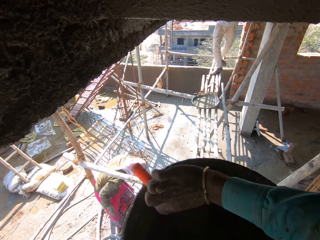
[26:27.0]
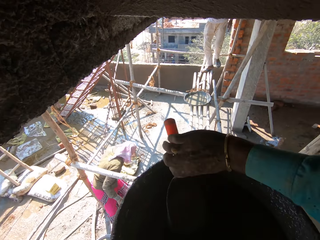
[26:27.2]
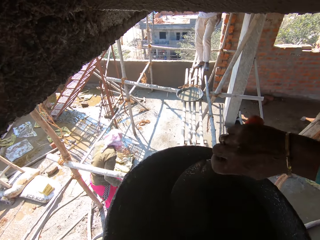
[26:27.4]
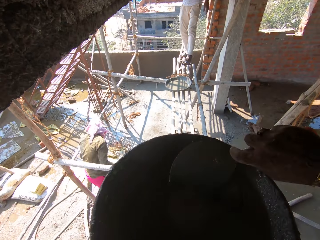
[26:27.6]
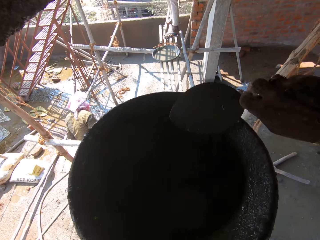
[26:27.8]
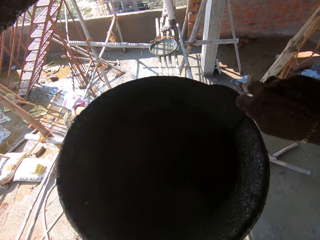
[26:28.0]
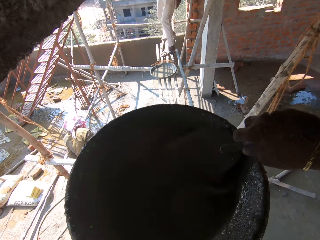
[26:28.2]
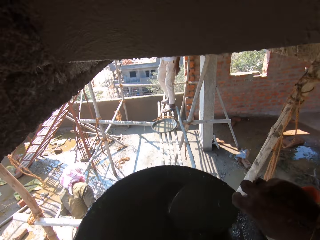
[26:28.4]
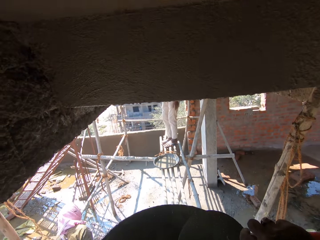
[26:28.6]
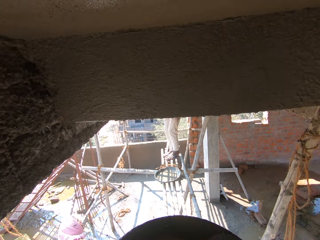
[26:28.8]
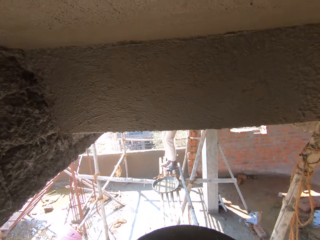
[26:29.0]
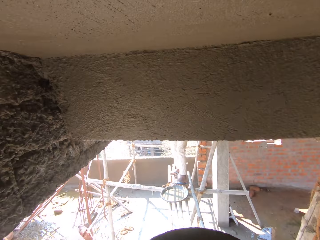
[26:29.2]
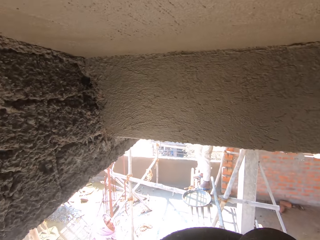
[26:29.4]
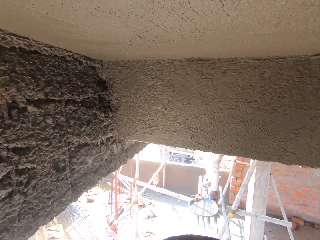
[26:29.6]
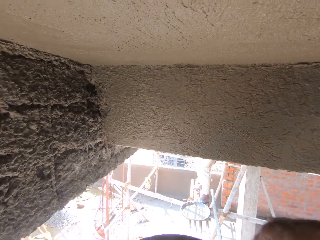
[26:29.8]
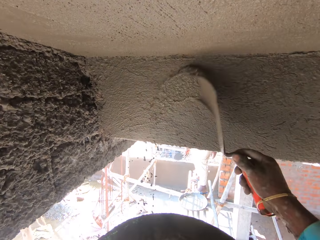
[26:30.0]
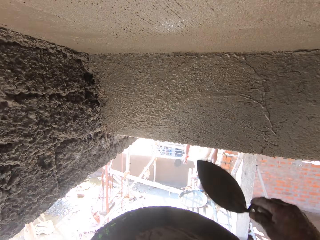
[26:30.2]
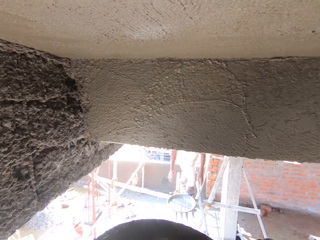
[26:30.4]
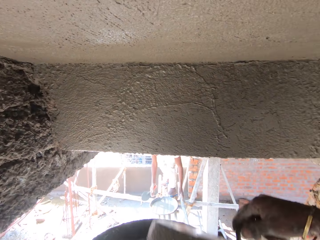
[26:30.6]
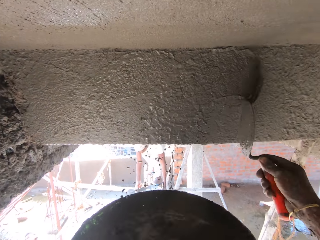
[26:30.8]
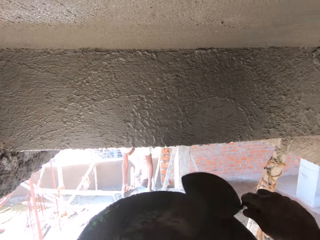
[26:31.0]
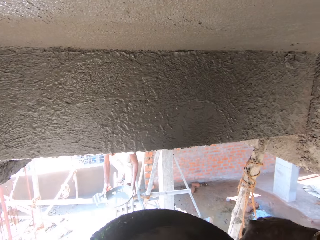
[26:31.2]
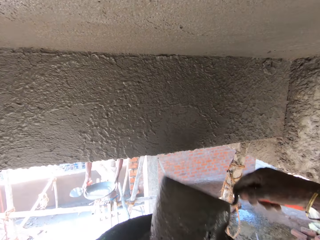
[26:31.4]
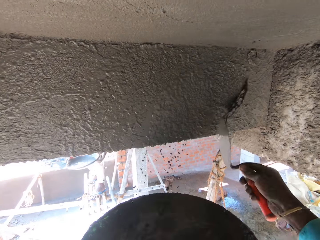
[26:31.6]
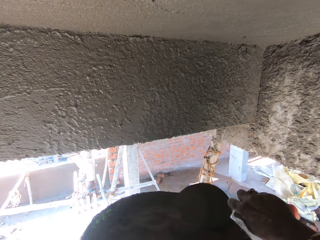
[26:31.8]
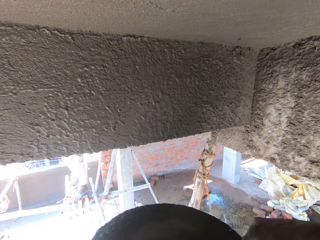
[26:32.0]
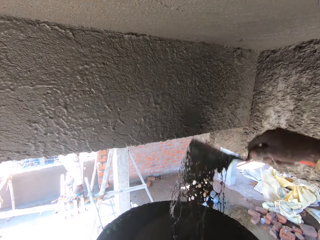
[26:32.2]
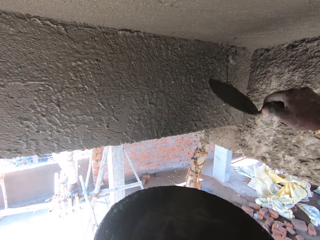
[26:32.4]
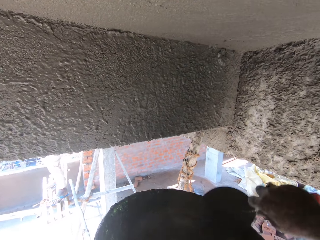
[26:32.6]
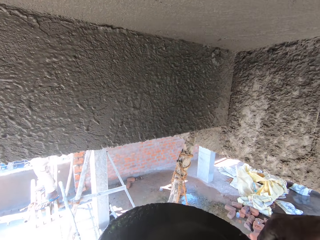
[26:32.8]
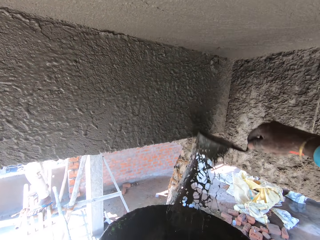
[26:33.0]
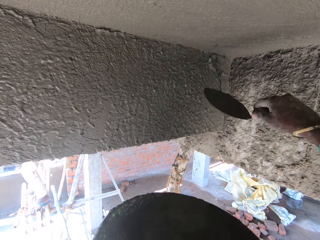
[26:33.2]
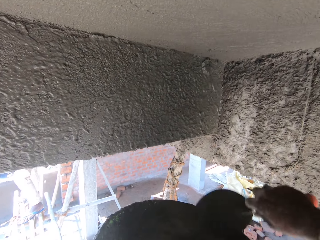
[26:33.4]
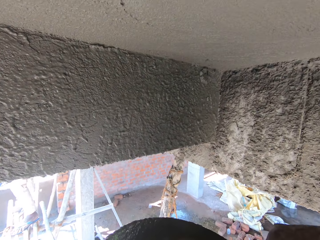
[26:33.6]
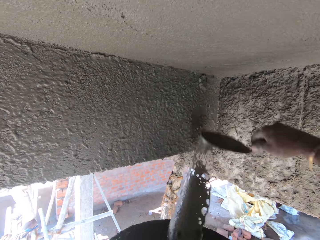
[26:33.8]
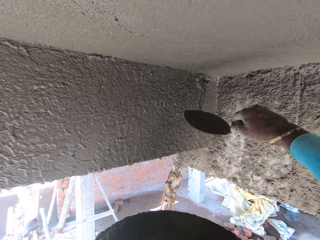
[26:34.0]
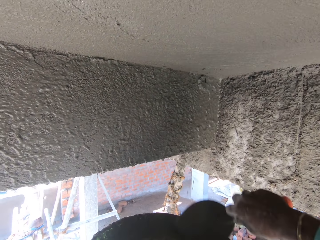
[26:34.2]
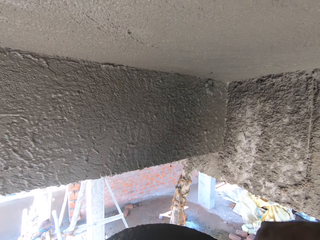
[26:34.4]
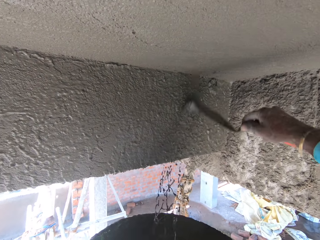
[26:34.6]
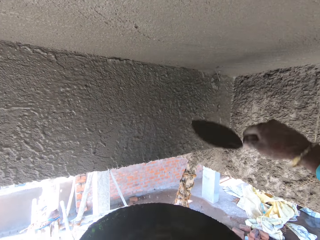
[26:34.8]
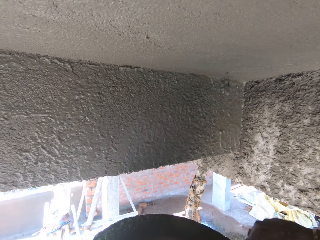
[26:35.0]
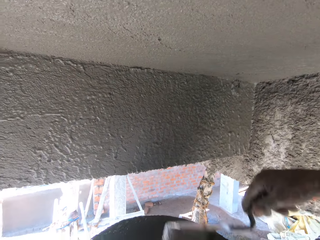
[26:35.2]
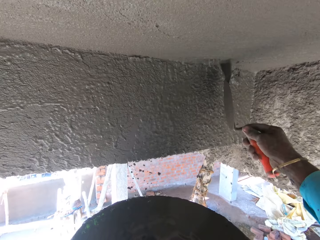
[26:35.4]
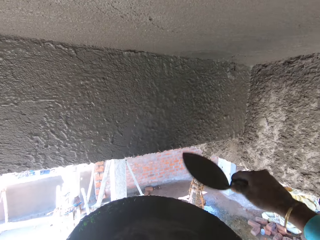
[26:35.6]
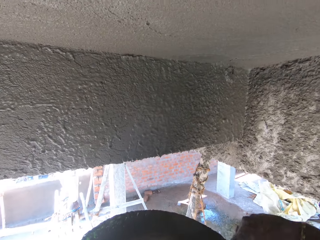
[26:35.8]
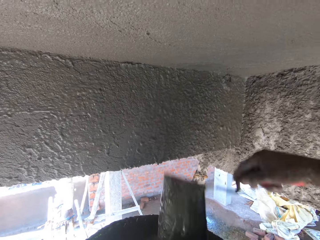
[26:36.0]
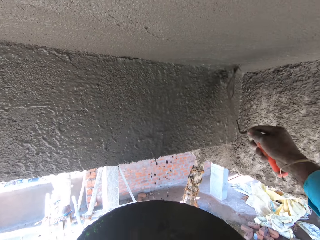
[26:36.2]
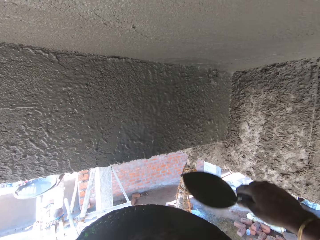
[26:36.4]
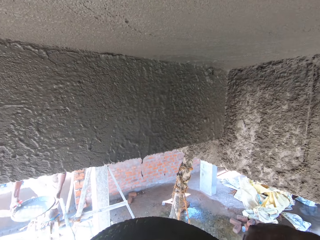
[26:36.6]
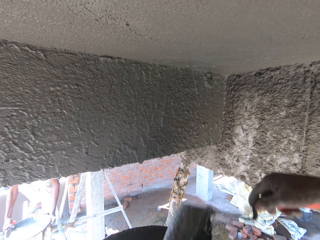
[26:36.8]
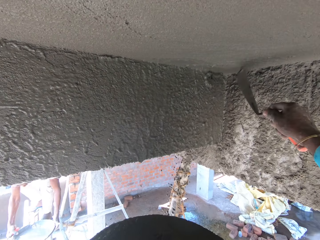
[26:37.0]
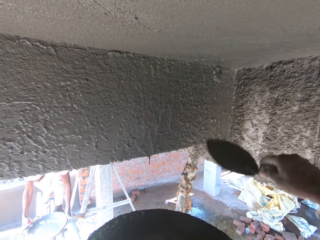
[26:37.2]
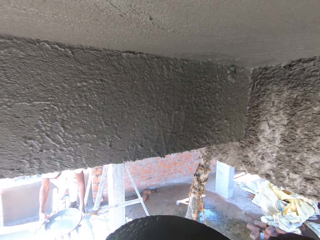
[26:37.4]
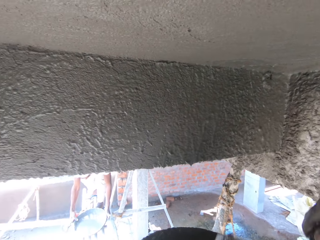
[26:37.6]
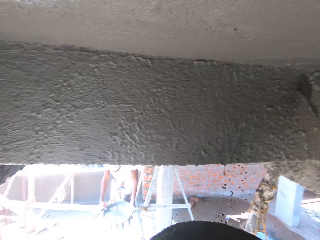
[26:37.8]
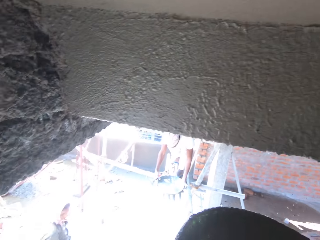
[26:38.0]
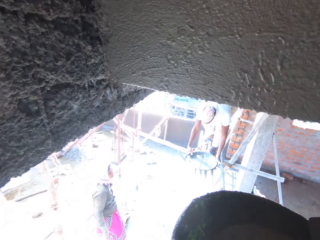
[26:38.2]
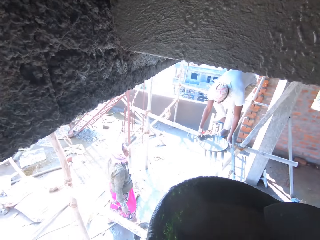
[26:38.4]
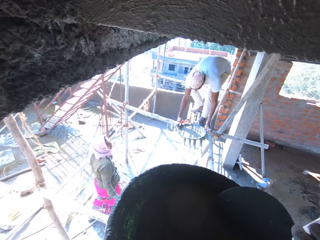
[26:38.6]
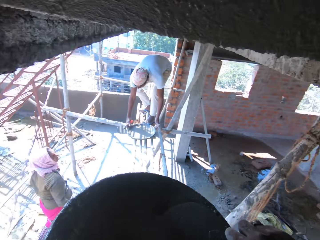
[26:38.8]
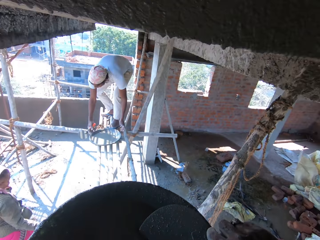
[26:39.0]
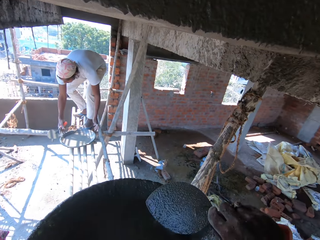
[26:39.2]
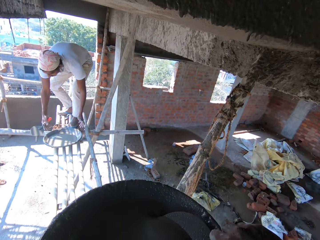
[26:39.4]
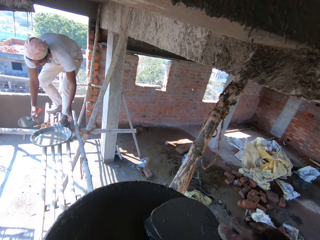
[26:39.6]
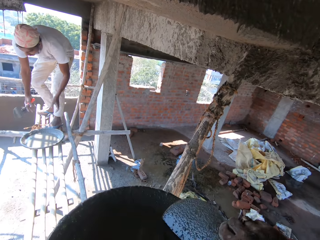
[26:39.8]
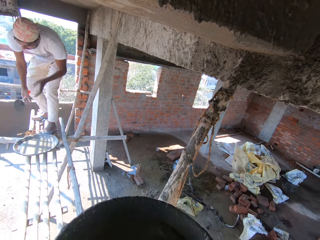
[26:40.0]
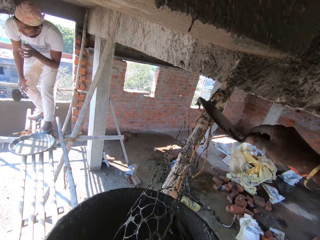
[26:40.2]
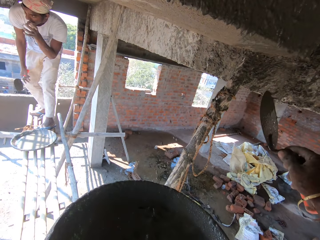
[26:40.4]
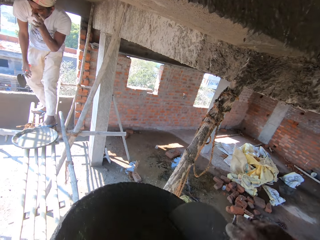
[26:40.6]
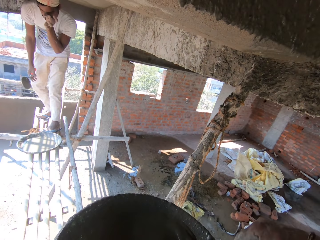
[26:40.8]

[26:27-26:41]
The camera wearer holds the spoon with his right hand. He picks a trowel. He scoops concrete and throws the concrete on the wall. He spreads the plaster on the wall with the spoon with his right hand. He scoops the concrete and throws the concrete on the wall repeatedly. He turns. He scoops the concrete and throws the concrete on the wall.

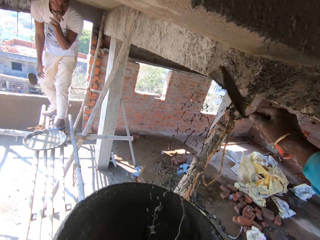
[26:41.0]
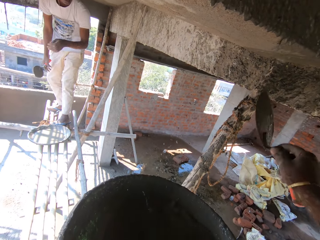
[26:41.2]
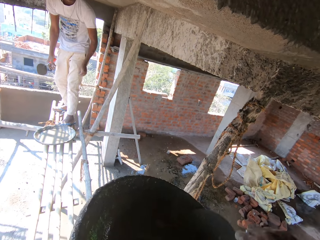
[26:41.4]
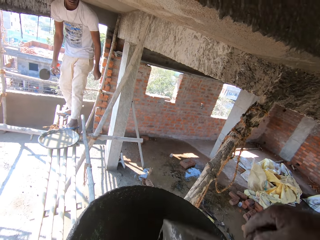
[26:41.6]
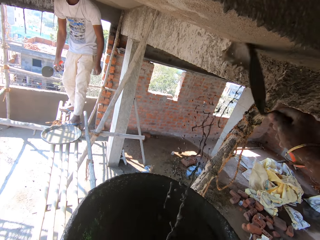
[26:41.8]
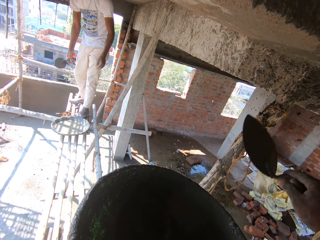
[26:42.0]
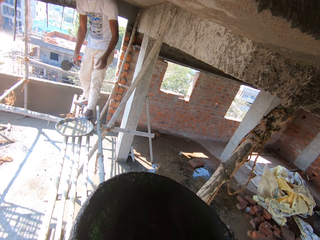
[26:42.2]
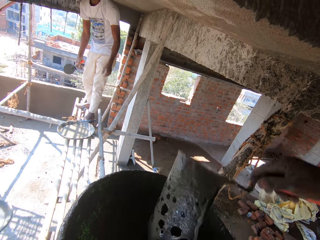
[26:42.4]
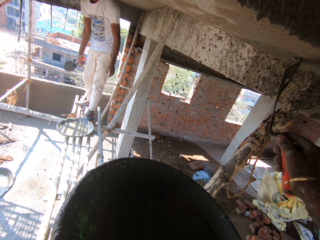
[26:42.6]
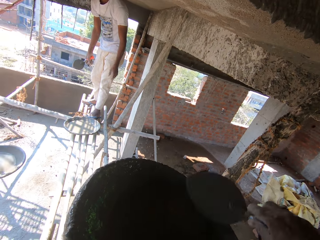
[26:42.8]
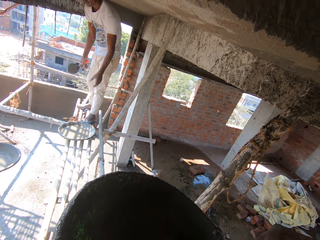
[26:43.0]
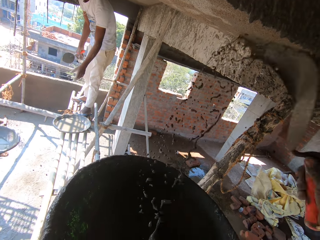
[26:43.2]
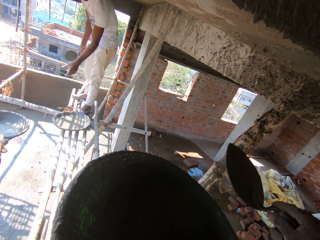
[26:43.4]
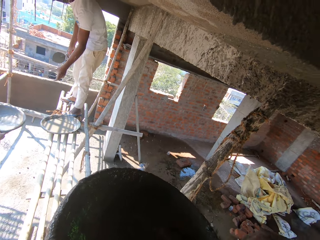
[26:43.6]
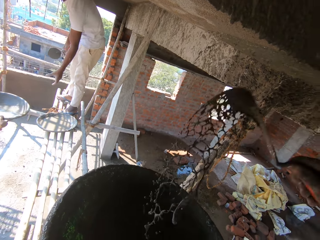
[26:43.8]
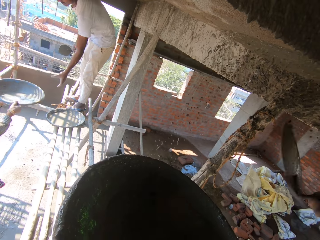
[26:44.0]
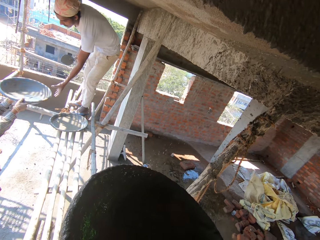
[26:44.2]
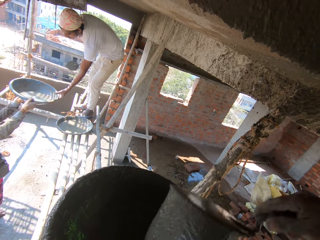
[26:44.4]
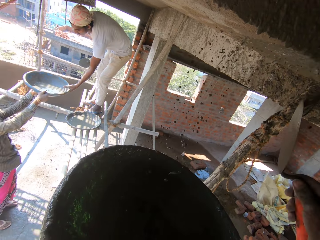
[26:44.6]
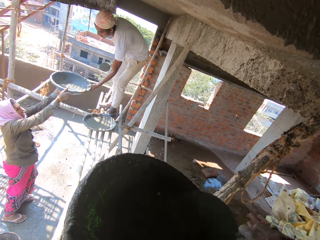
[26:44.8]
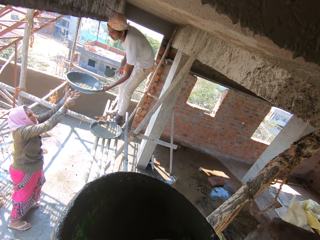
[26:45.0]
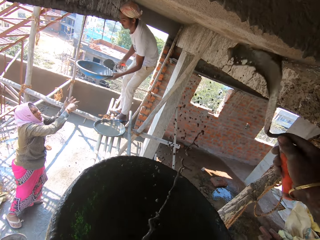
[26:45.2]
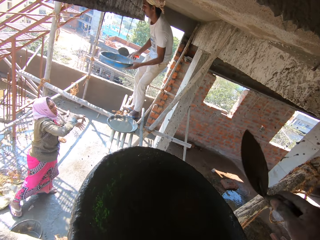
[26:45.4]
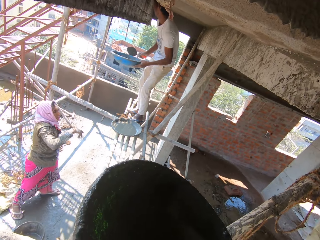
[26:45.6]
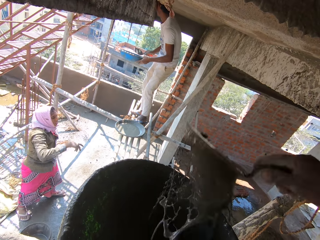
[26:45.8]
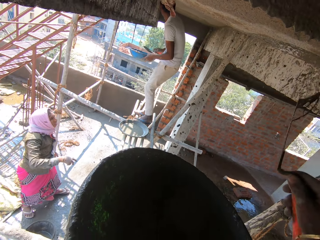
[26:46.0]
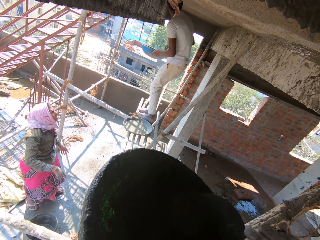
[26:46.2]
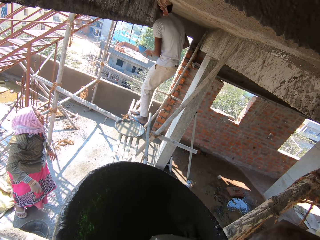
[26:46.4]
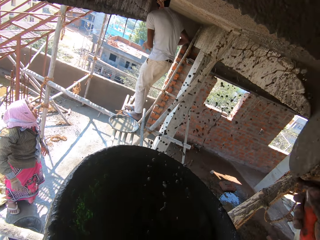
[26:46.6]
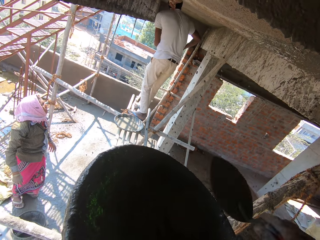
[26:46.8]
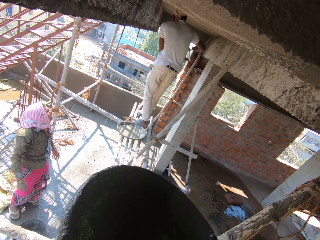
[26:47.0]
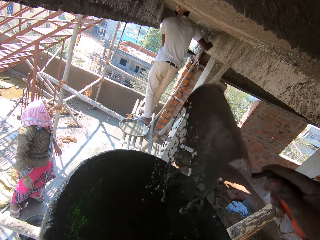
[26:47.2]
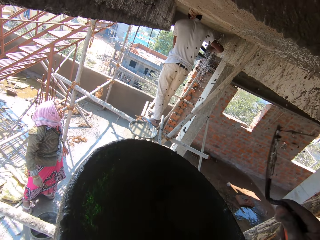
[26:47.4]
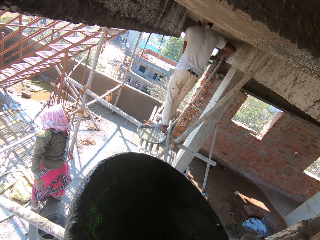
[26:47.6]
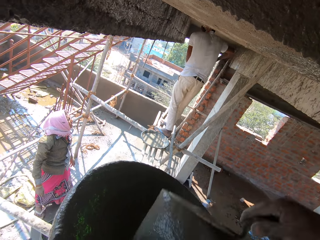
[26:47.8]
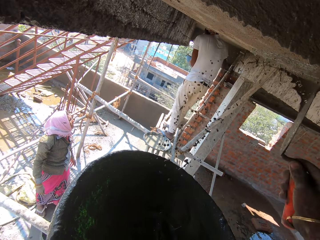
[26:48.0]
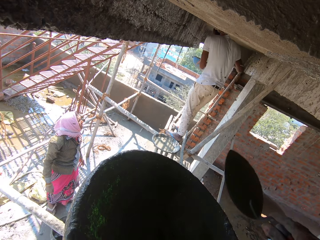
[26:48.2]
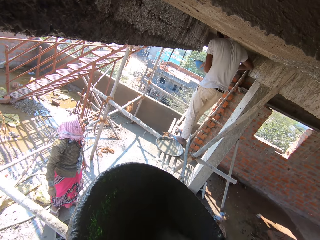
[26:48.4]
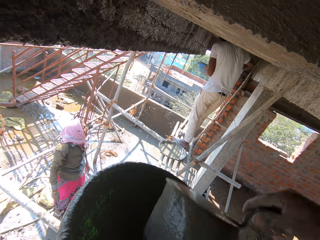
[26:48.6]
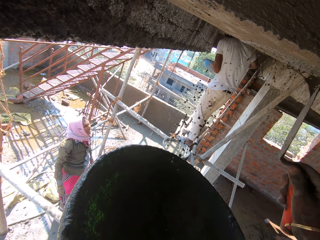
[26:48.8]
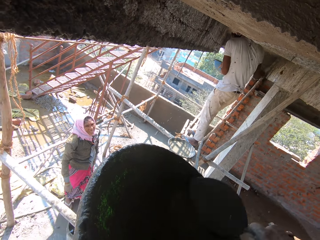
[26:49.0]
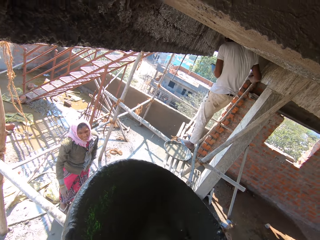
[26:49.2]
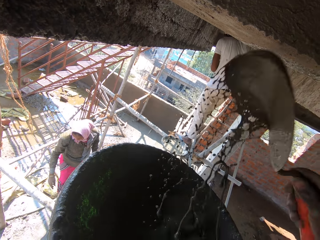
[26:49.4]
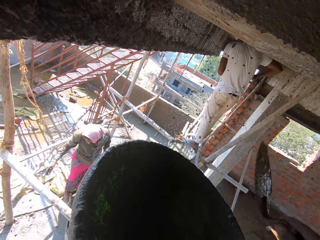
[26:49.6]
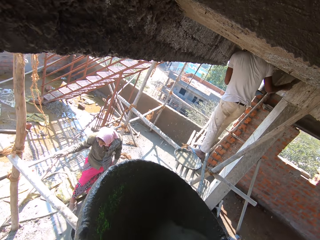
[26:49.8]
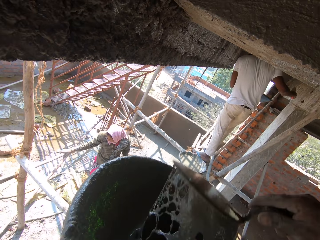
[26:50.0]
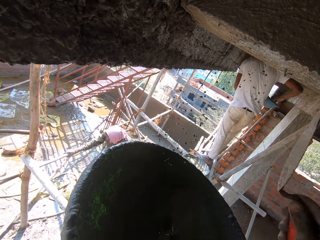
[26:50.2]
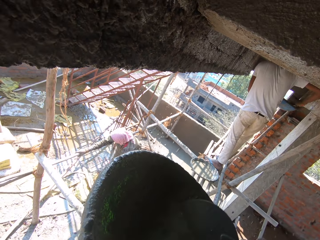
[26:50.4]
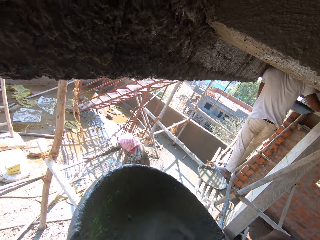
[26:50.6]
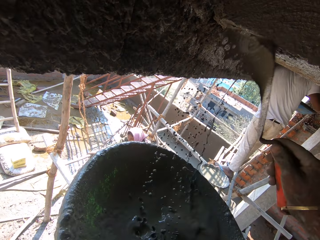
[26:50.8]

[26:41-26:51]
The camera wearer scoops concrete and throws the concrete on the wall. They scoop the concrete and throw the concrete on the wall. They scoop the concrete and throw the concrete on the wall. They scoop the concrete and throw the concrete on the wall. They scoop the concrete and throw the concrete on the wall. They scoop the concrete and throw the concrete on the wall. They scoop the concrete and throw the concrete on the wall. They scoop the concrete and throw the concrete on the wall. They scoop the concrete and throw the concrete on the wall. They scoop the concrete and throw the concrete on the wall. They scoop the concrete and throw the concrete on the wall. They scoop the concrete and throw the concrete on the wall. They scoop the concrete and throw the concrete on the wall. They scoop the concrete and throw the concrete on the wall. They scoop the concrete and throw the concrete on the wall. They scoop the concrete.
